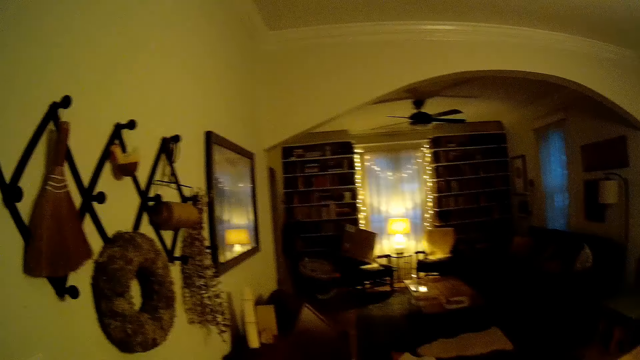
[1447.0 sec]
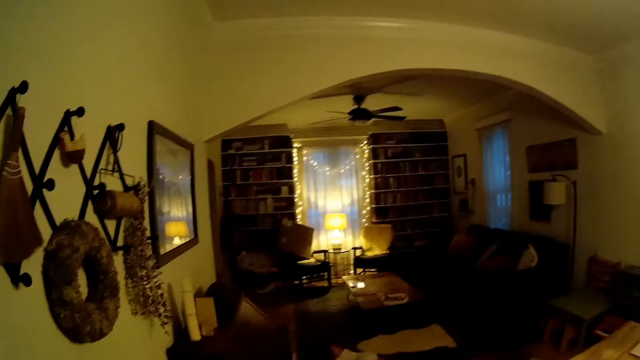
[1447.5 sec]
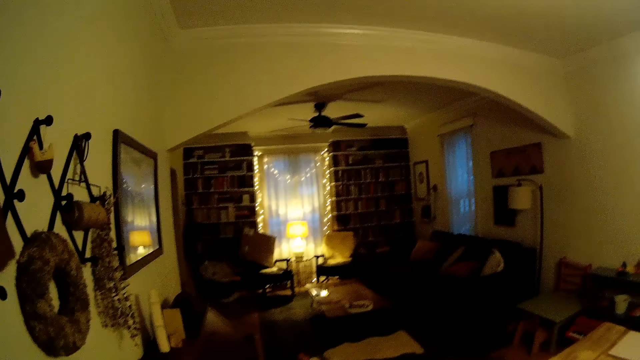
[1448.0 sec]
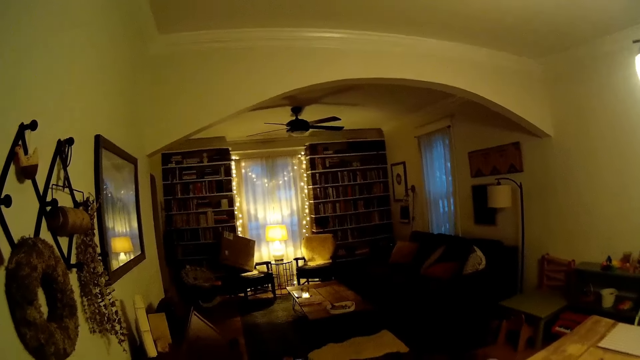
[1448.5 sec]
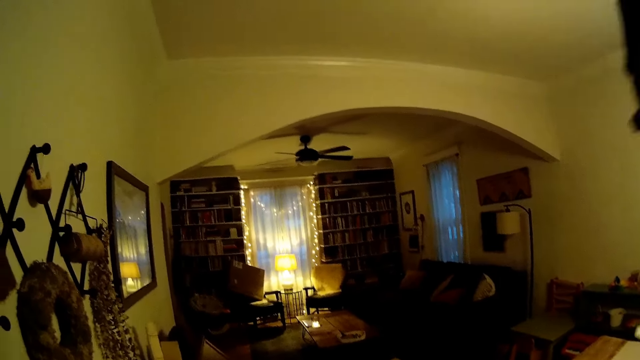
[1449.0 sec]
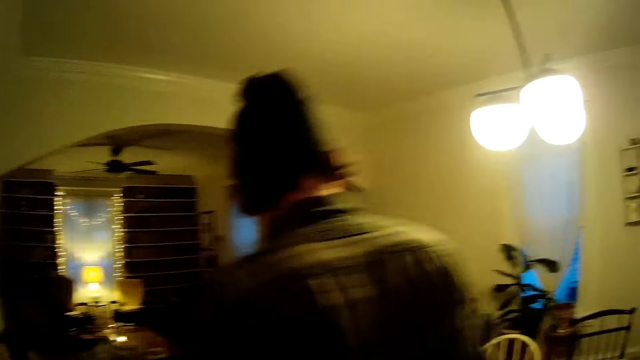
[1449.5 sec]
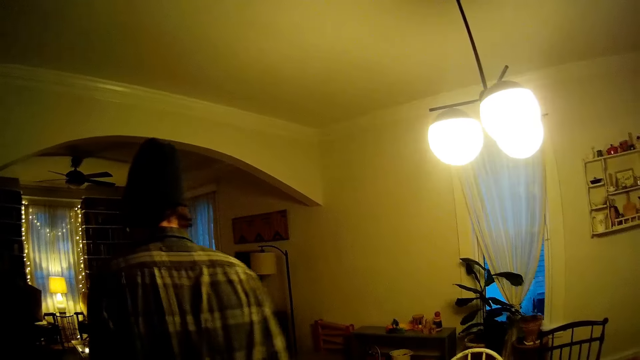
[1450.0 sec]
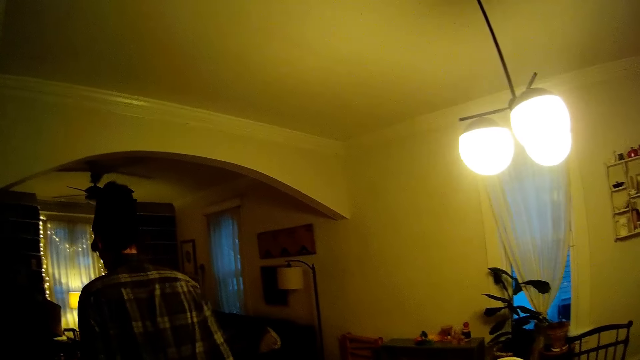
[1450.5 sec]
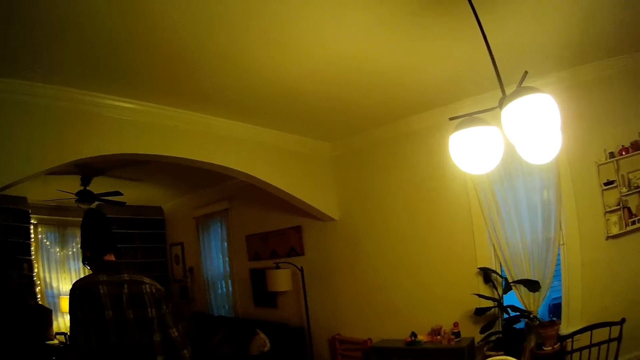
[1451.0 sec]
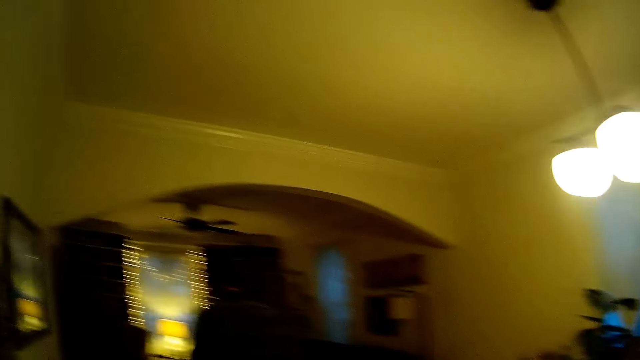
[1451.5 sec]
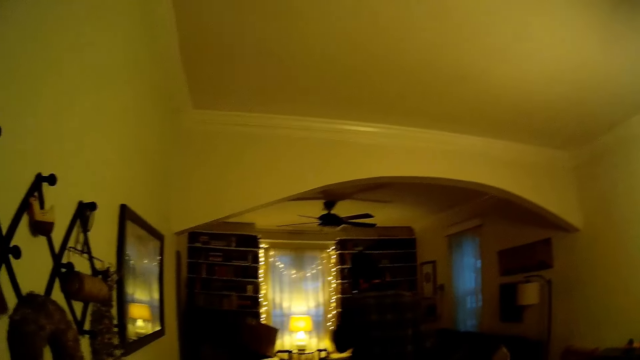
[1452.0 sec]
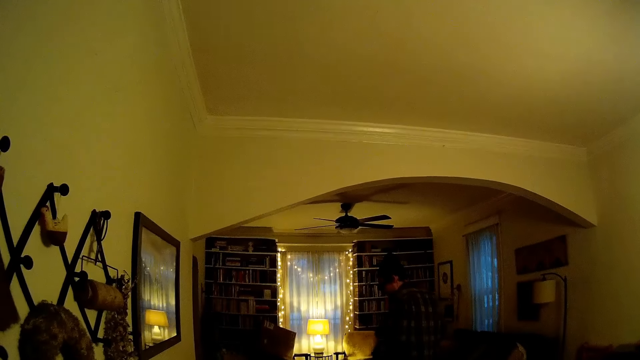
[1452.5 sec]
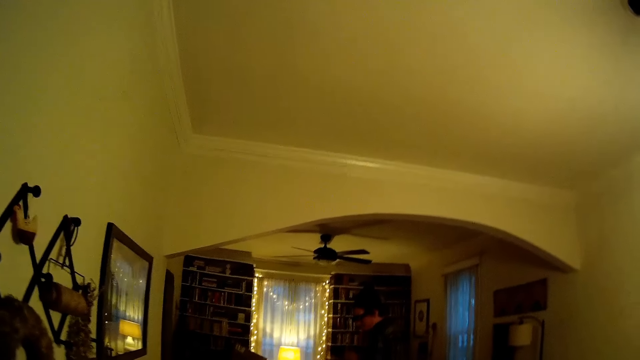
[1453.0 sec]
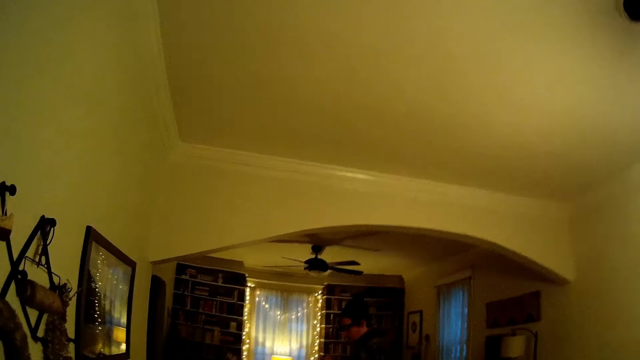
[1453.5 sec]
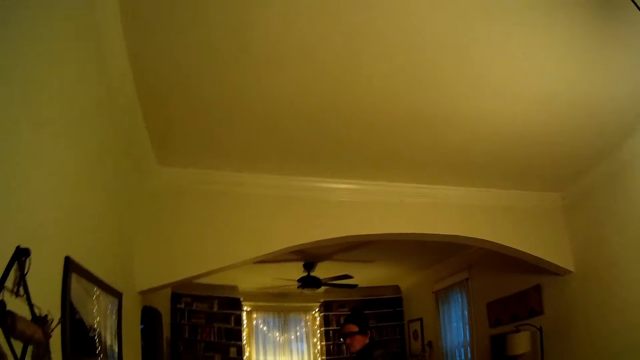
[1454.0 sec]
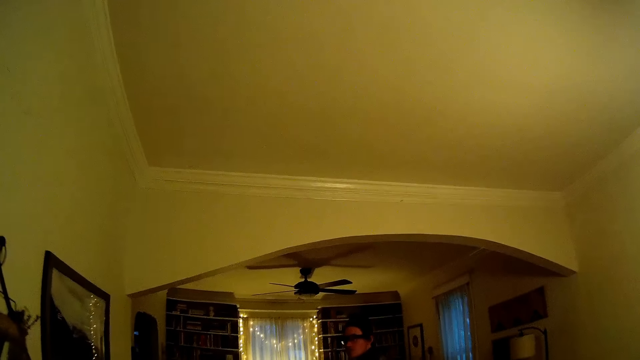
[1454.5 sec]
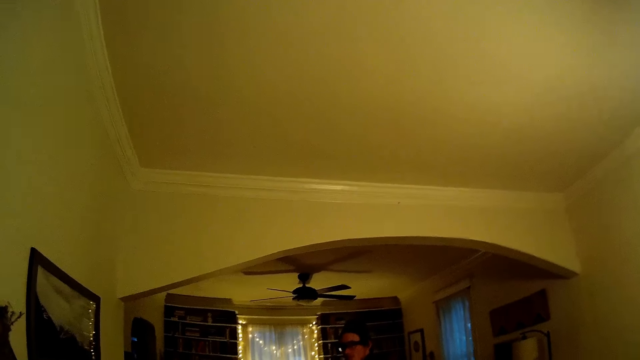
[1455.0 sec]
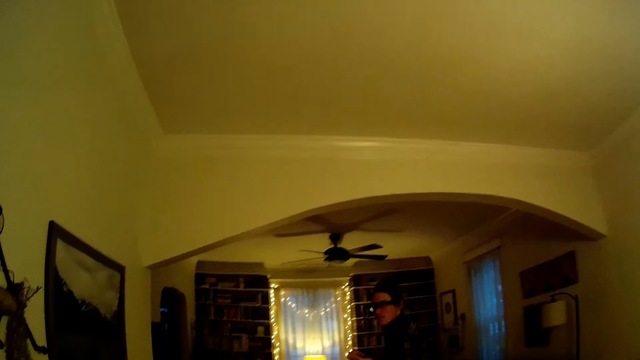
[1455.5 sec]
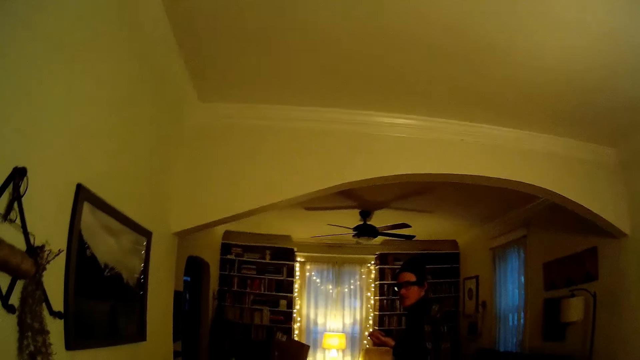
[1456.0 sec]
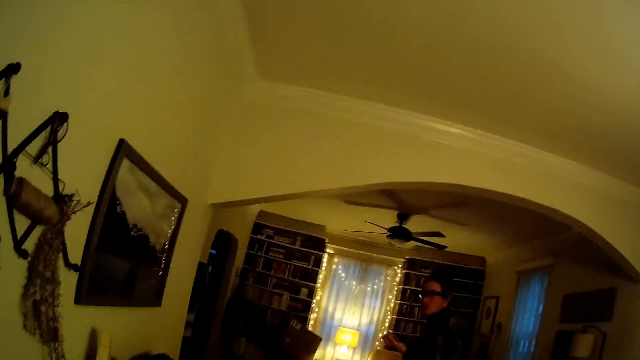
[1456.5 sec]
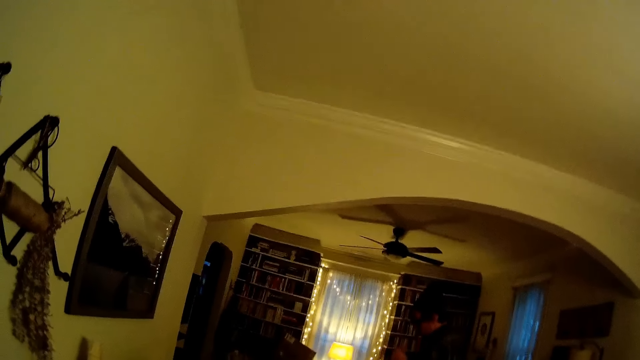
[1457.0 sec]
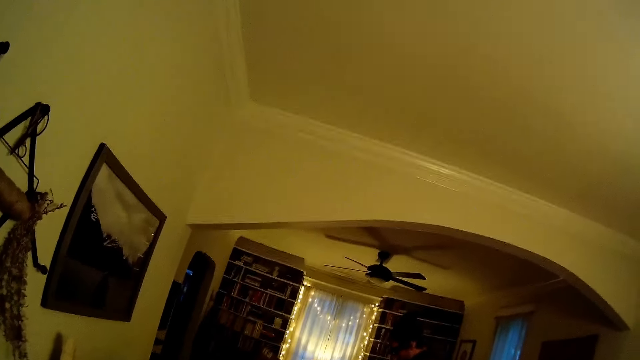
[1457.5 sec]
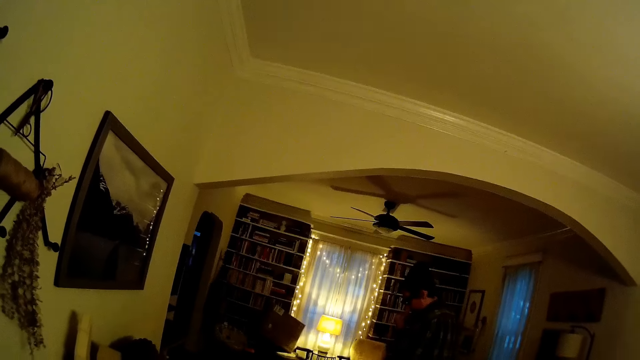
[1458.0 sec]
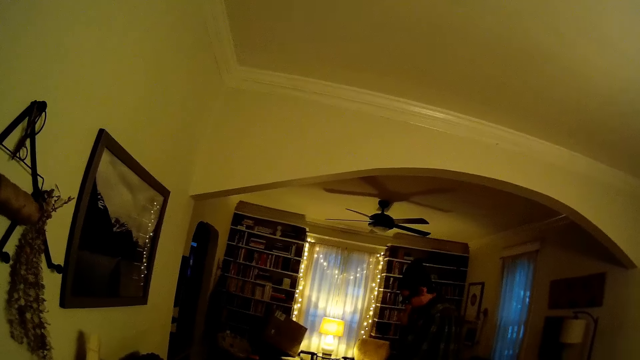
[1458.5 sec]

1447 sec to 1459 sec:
A man walks around the living room.

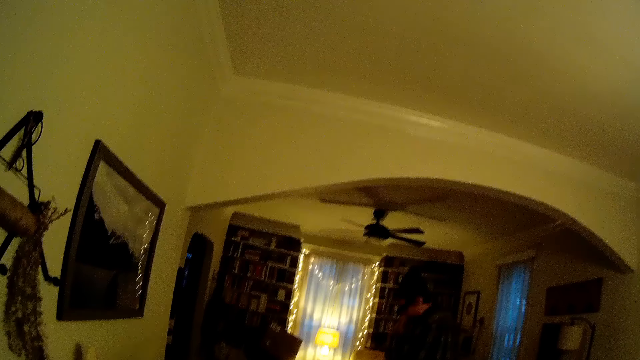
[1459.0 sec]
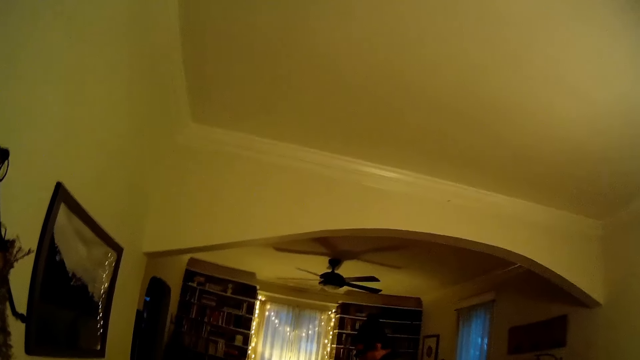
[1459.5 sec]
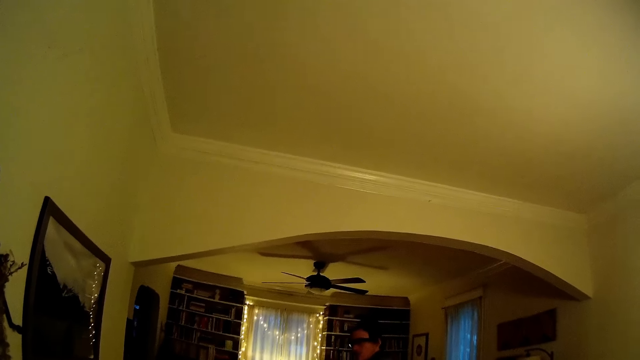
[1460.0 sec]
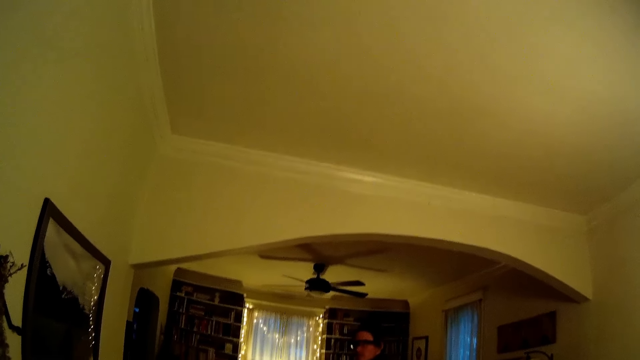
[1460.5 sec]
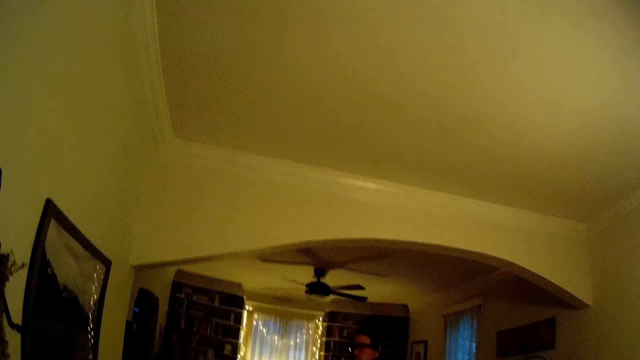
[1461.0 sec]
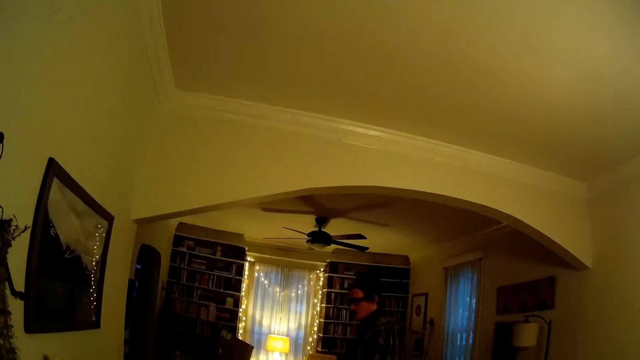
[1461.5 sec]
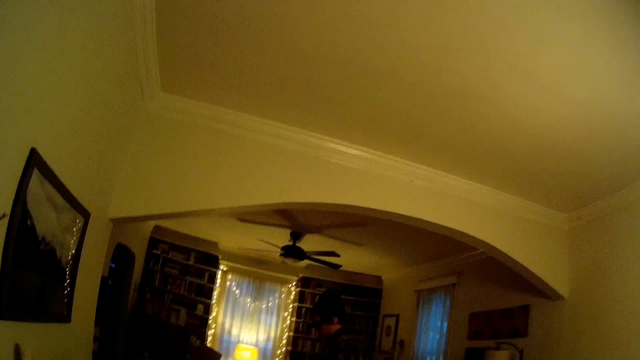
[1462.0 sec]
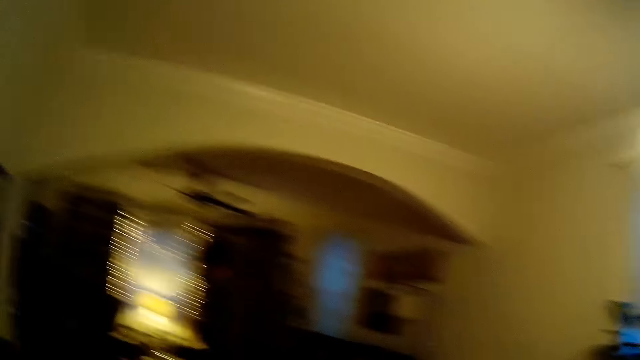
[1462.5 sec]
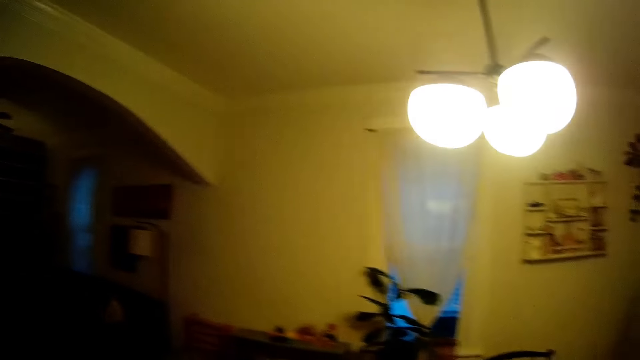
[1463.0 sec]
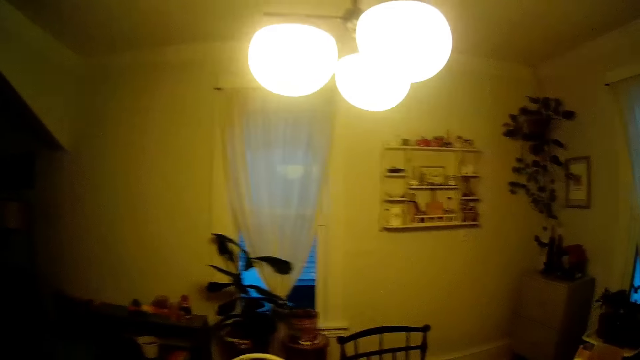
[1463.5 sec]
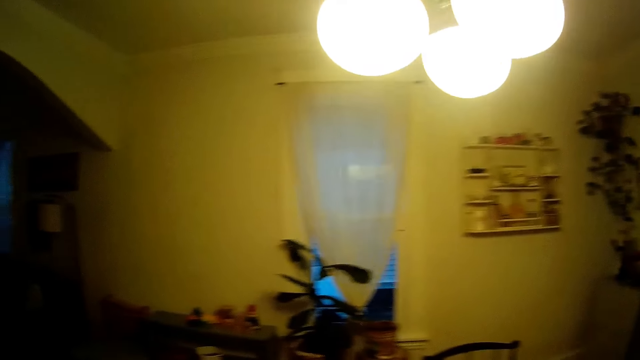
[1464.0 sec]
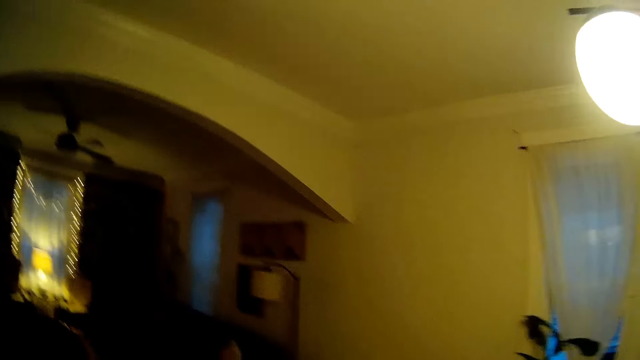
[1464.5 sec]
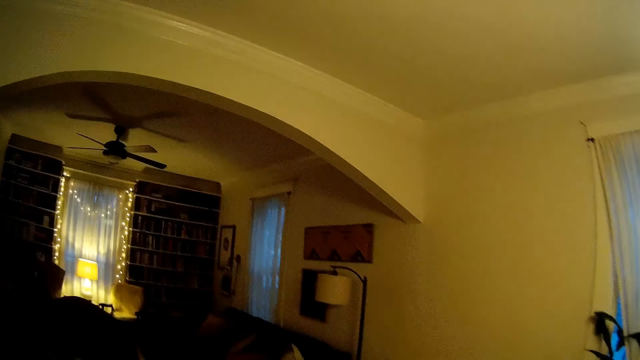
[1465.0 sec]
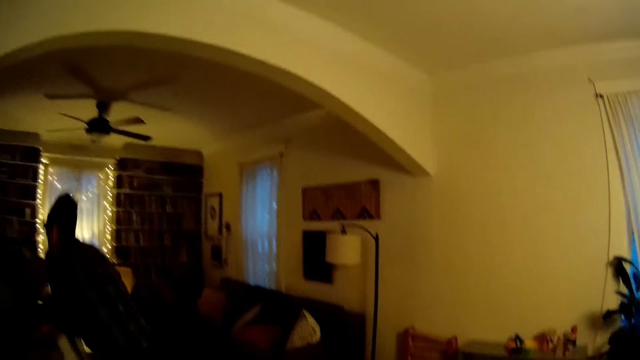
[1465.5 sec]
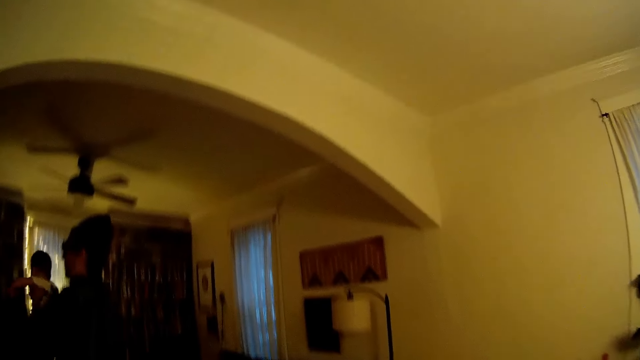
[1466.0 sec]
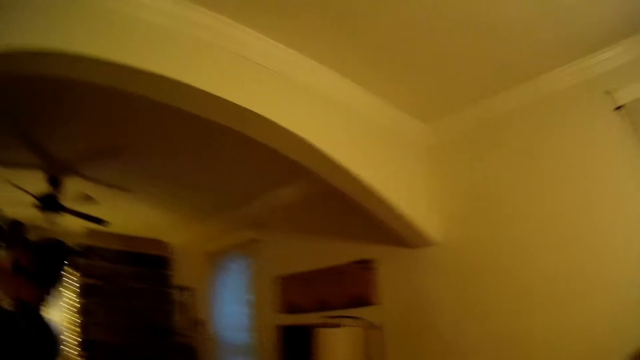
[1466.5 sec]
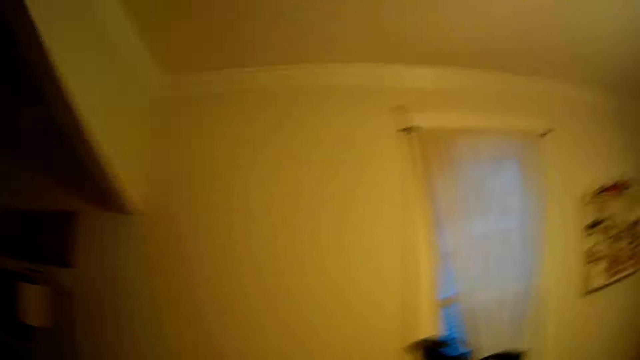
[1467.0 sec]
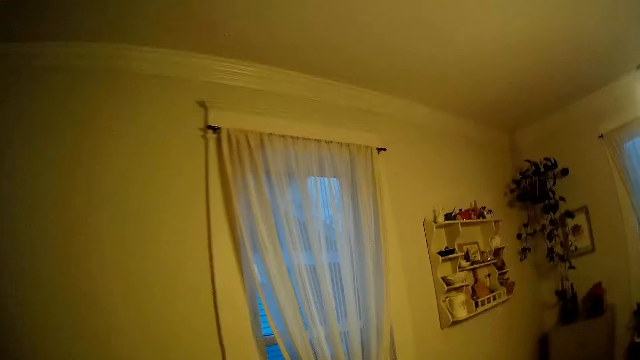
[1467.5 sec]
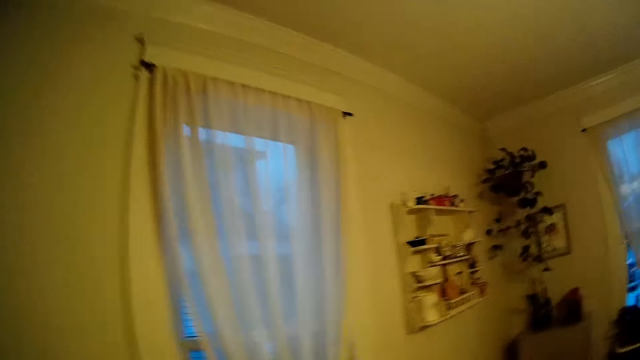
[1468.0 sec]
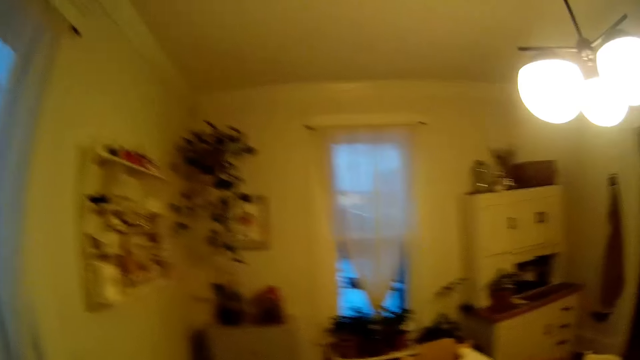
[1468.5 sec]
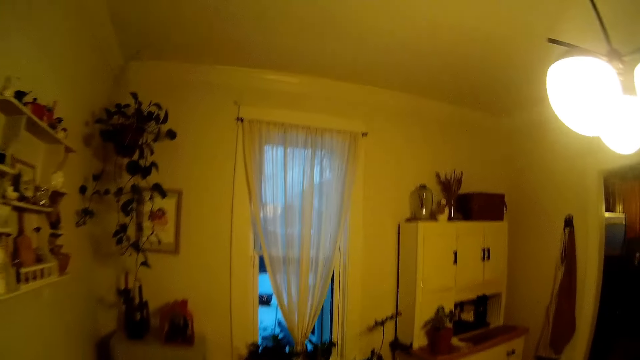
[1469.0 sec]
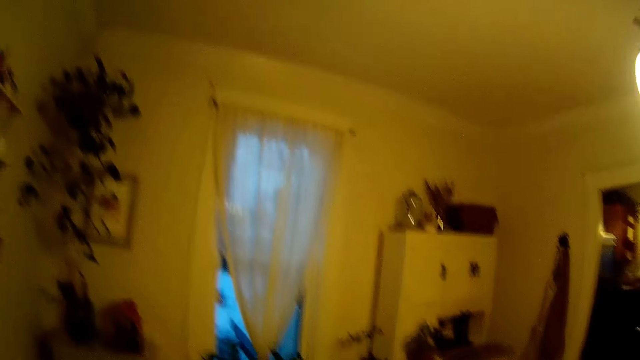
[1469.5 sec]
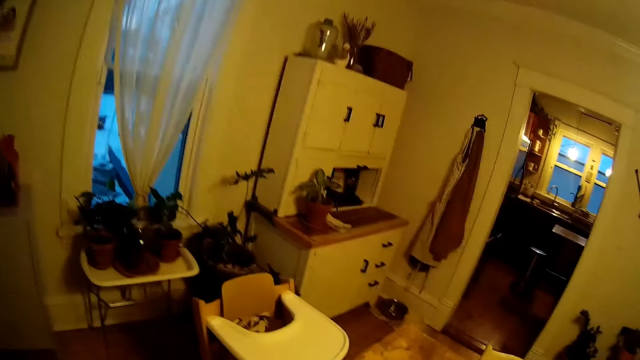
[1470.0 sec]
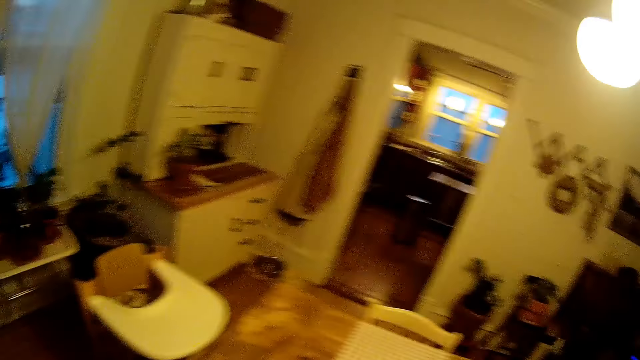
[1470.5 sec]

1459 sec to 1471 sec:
A man picks up a baby with both hands. The man lifts the baby on his shoulder. The camera wearer walks around the living room.
